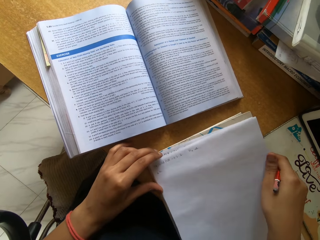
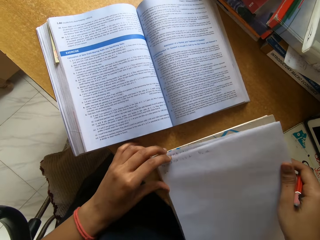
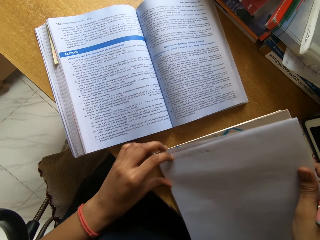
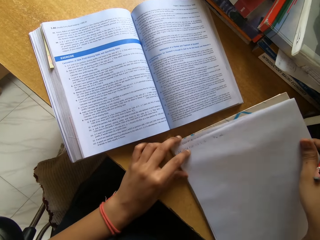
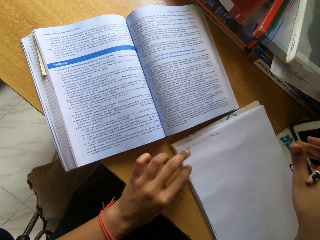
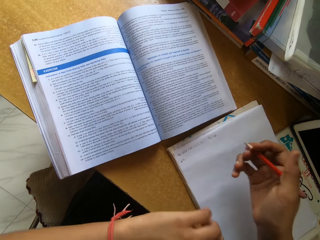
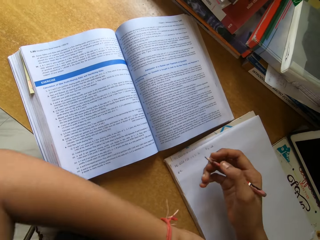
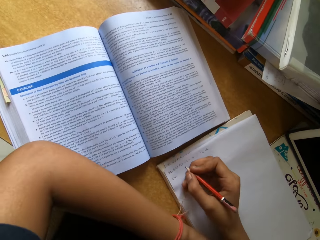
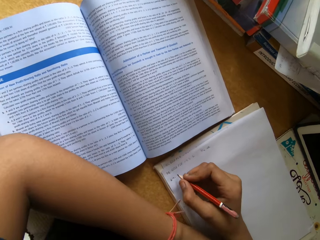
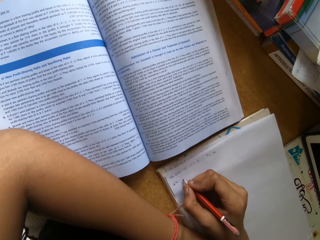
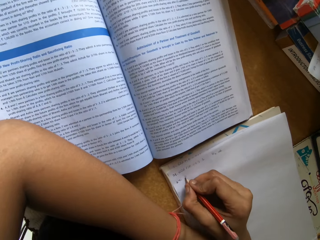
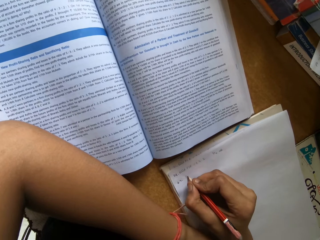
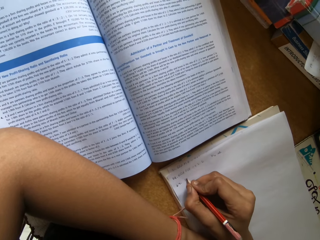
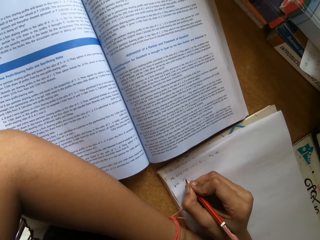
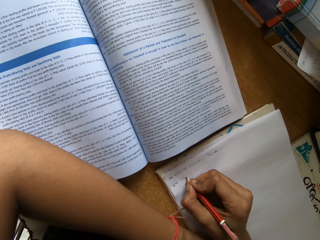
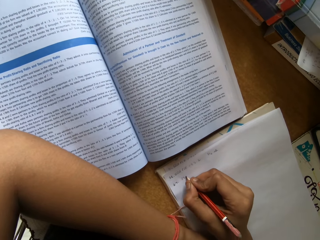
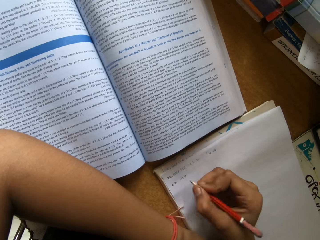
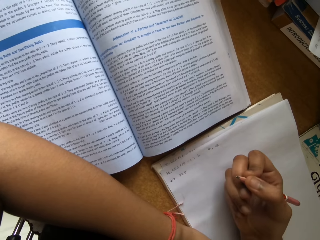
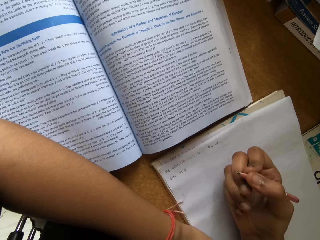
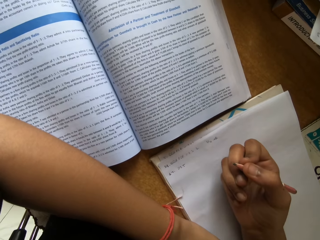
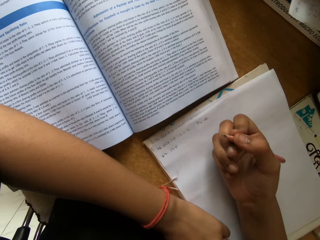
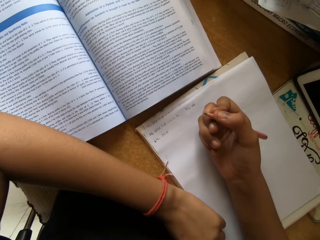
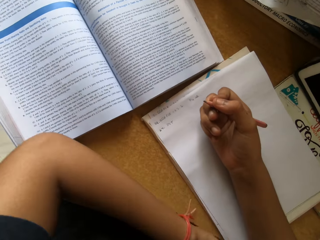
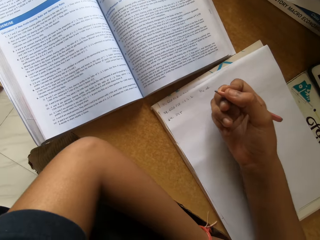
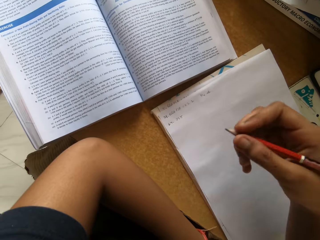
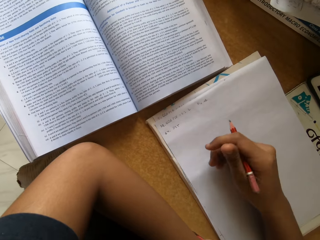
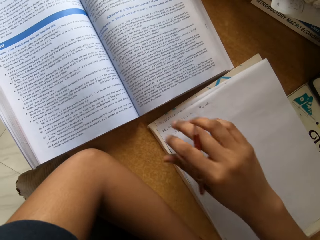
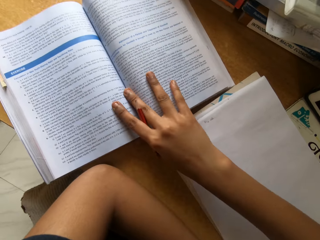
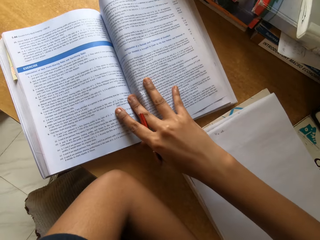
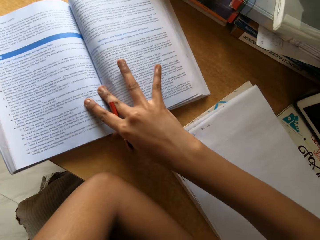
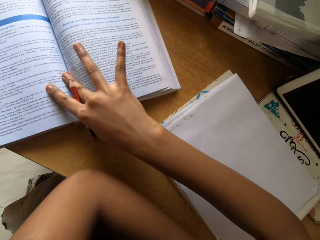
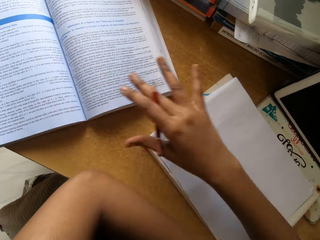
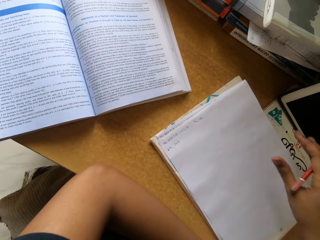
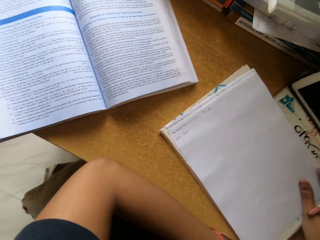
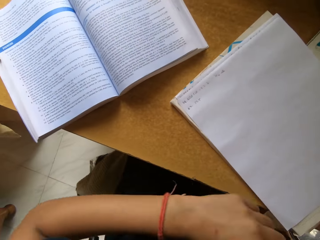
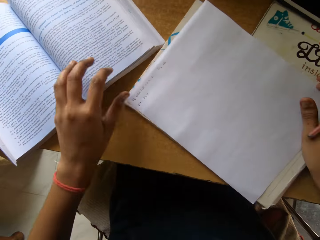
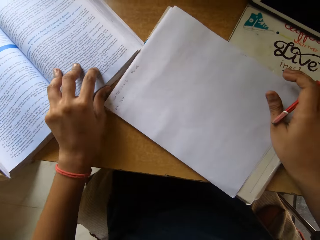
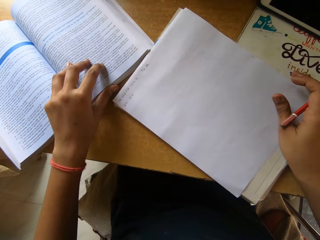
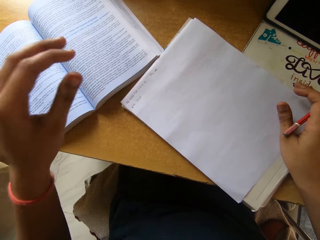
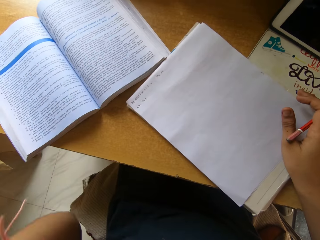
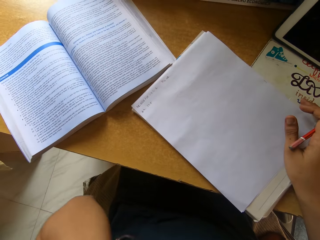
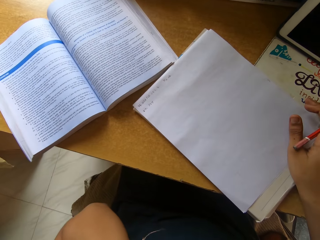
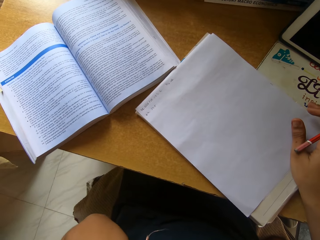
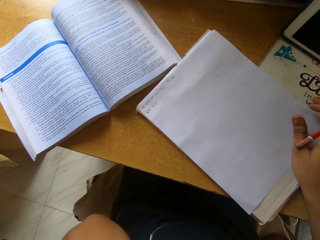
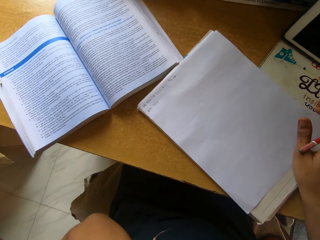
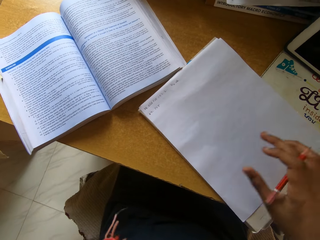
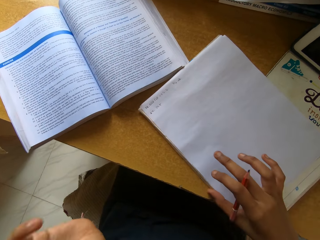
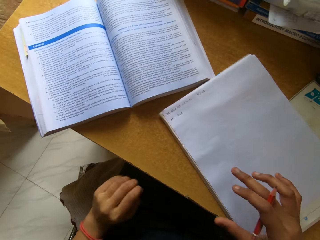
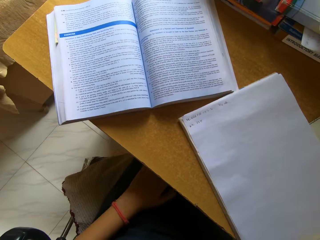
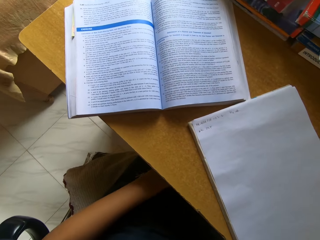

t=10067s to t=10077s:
The camera wearer moves papers. They write on the paper with the pencil. They move the textbook.

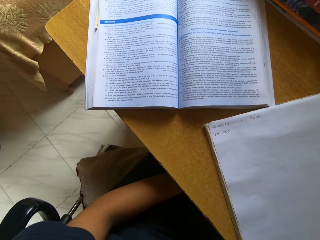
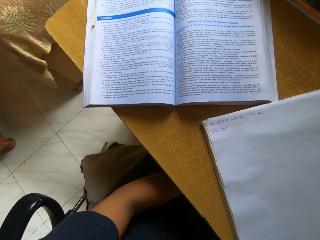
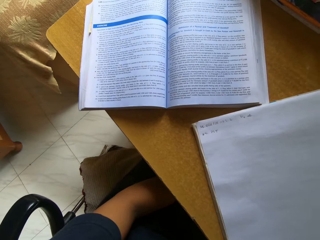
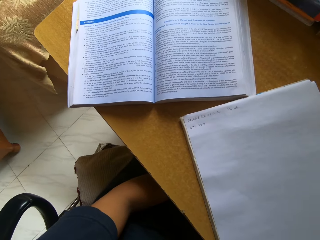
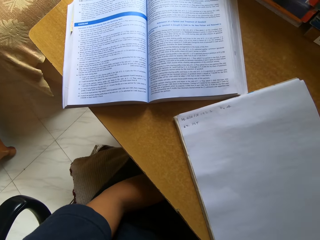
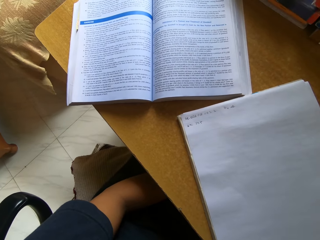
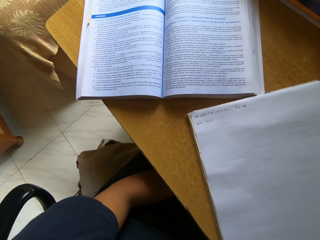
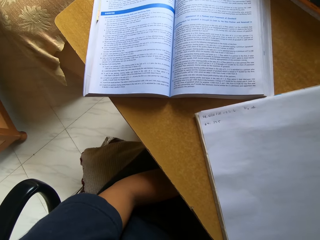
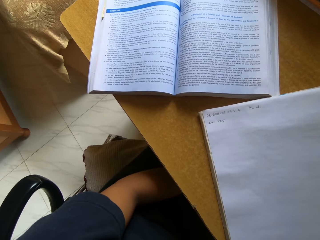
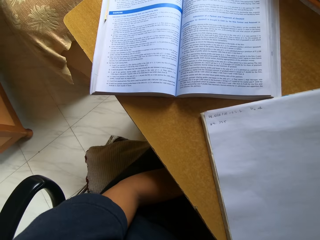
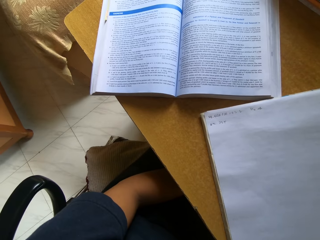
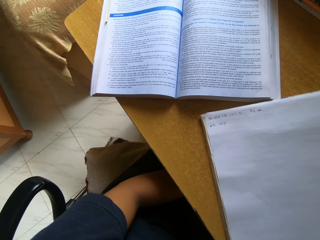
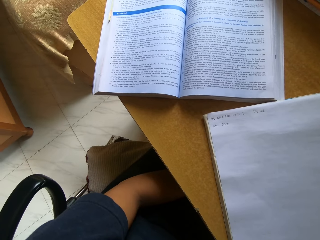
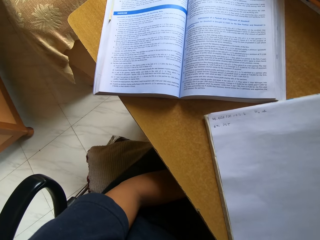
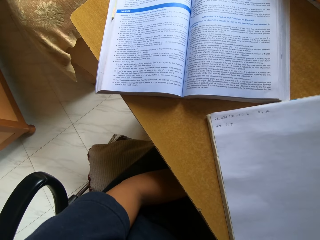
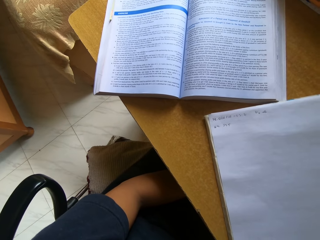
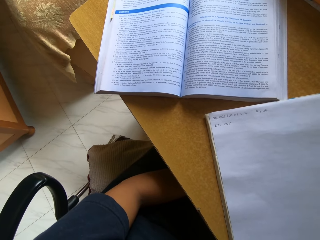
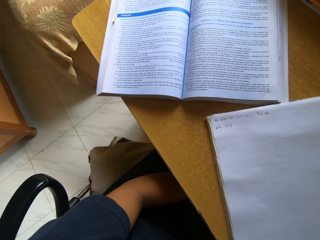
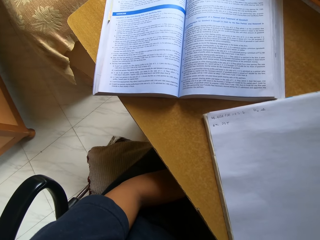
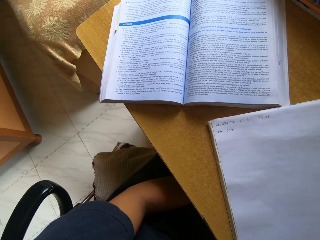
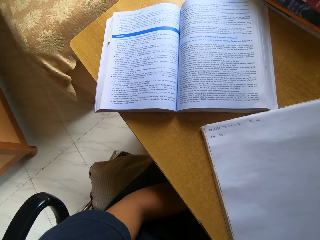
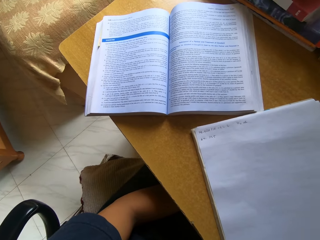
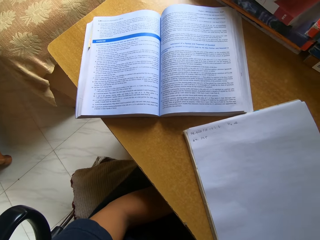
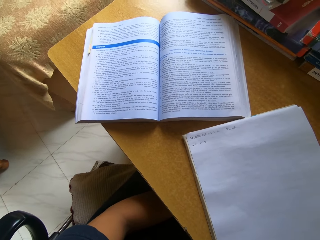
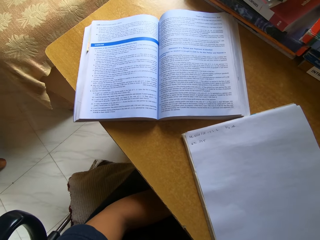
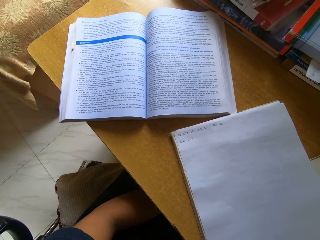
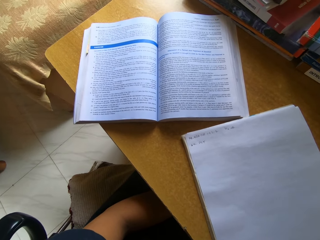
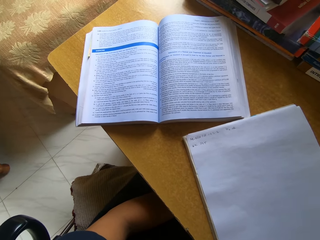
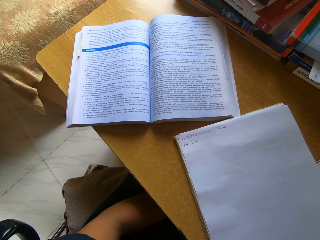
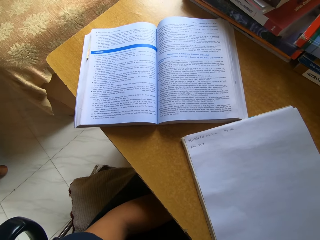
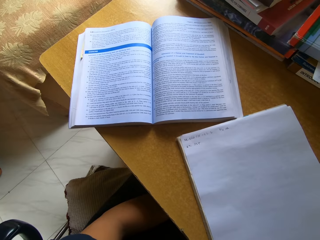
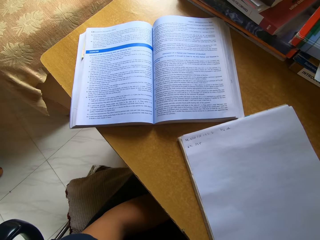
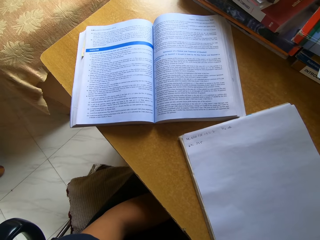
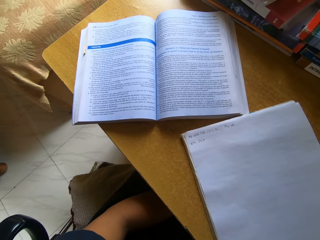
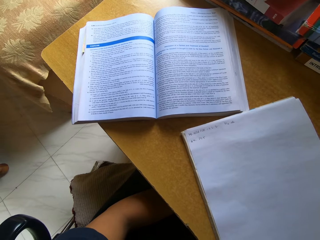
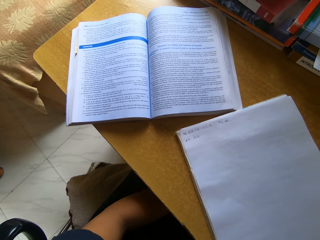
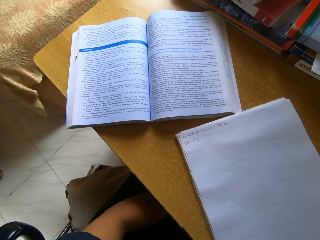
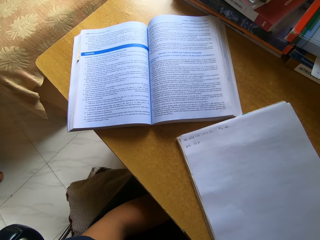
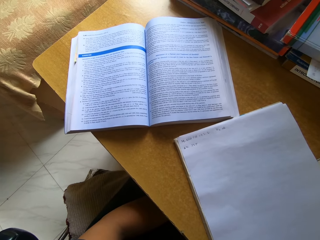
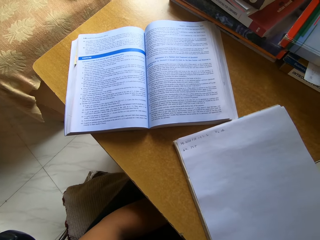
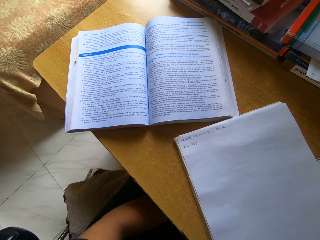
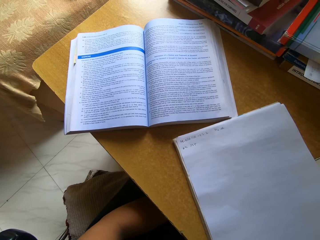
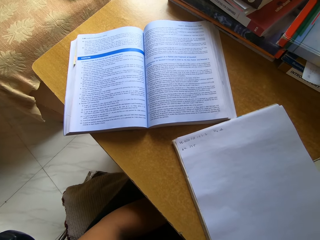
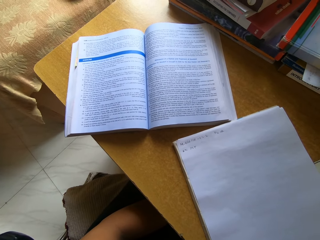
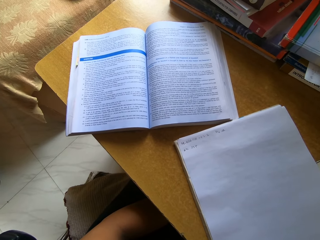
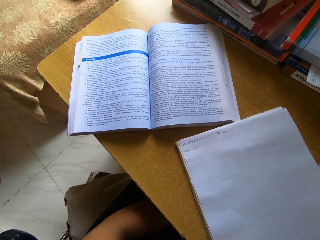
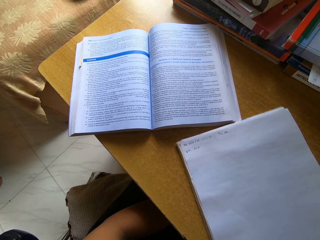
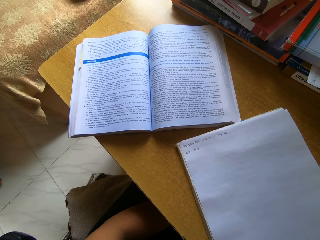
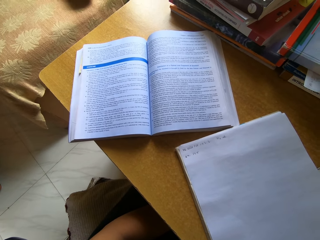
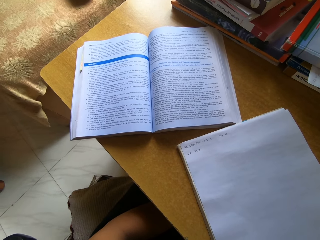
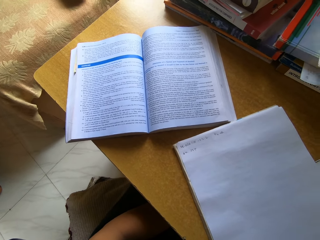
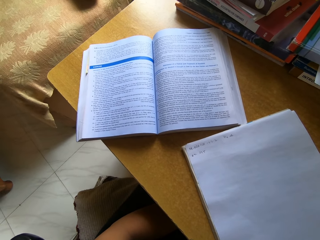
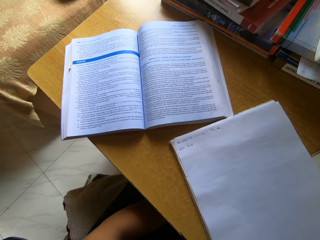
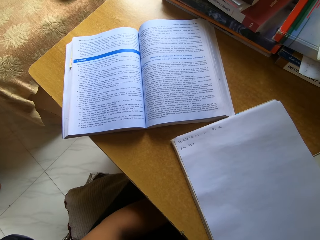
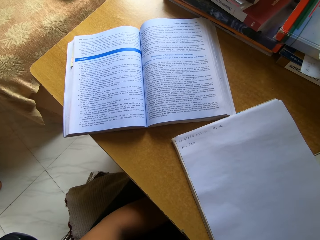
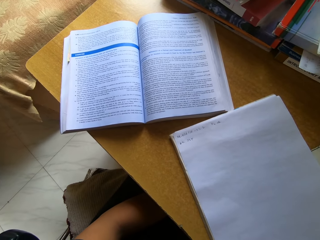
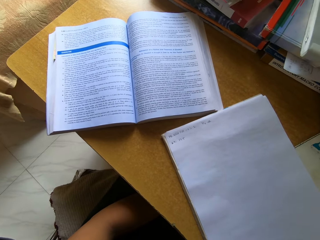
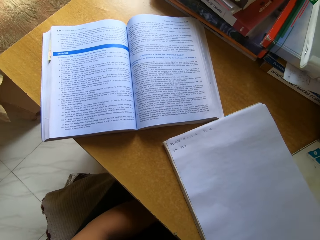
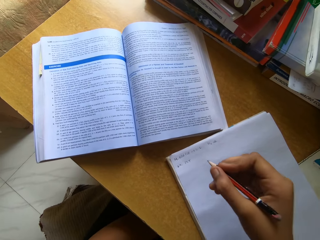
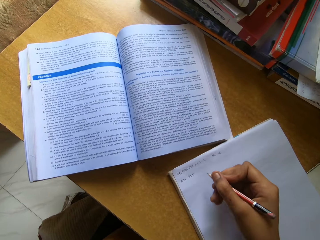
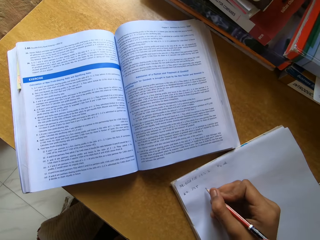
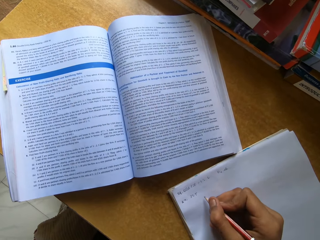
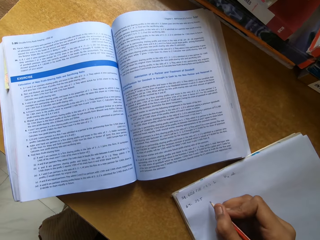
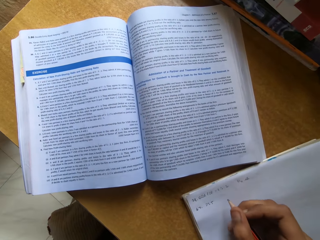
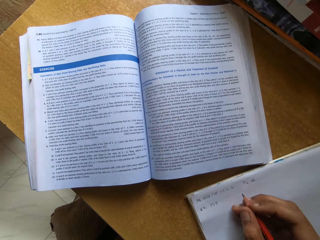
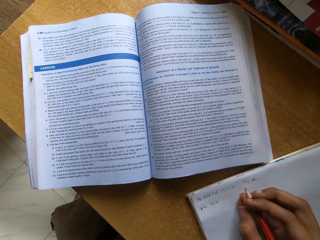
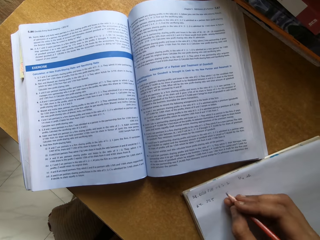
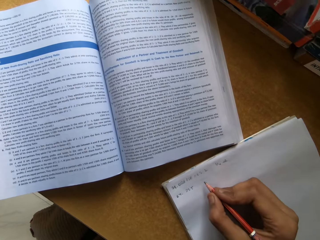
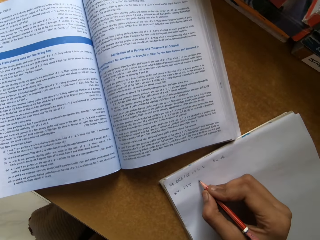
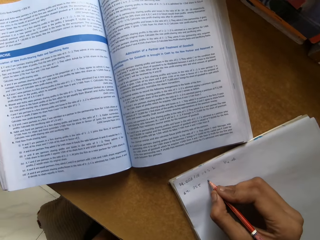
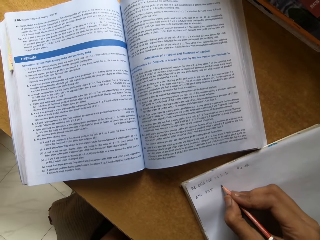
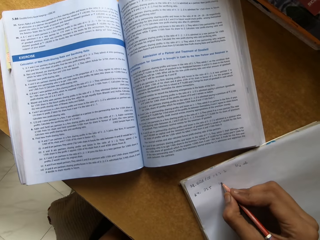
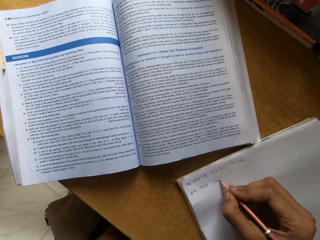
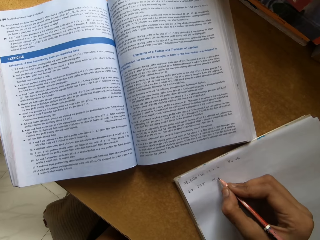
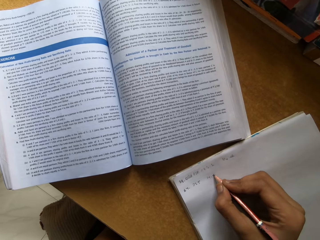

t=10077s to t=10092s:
The camera wearer reads the textbook. They write on the paper with the pencil.
